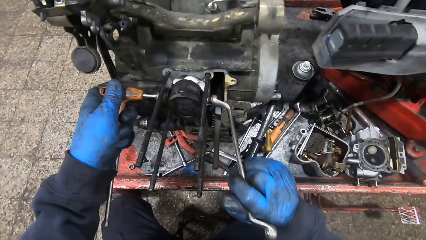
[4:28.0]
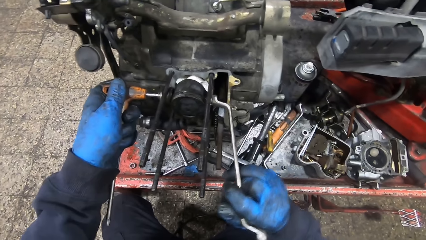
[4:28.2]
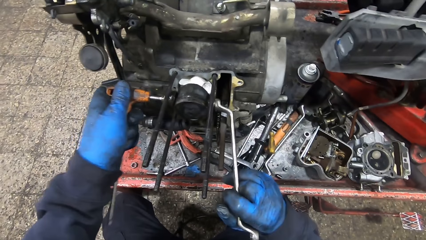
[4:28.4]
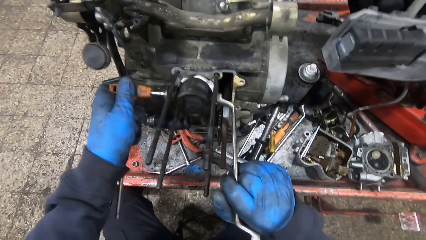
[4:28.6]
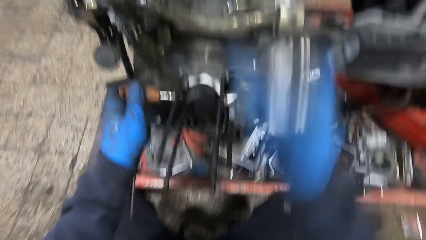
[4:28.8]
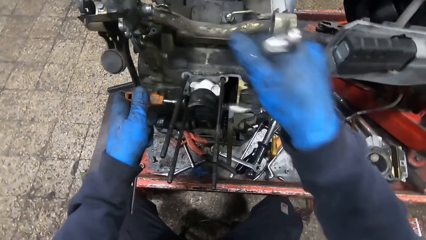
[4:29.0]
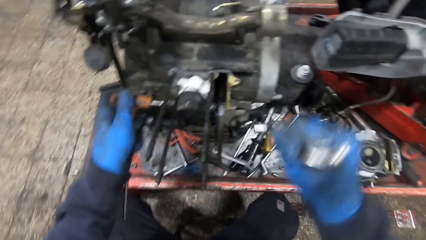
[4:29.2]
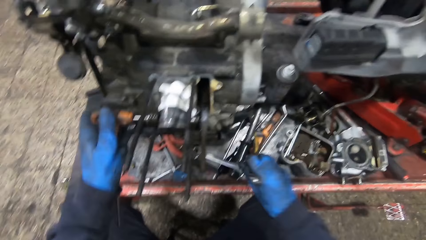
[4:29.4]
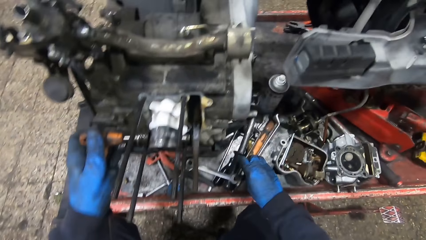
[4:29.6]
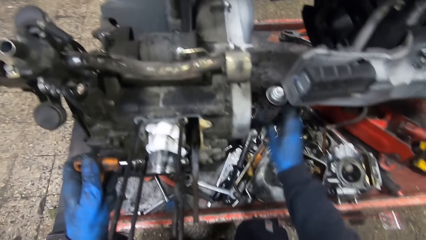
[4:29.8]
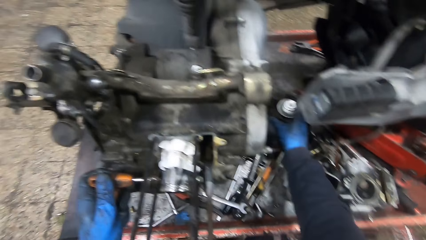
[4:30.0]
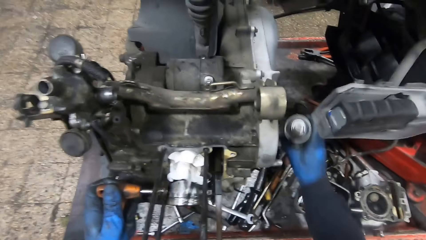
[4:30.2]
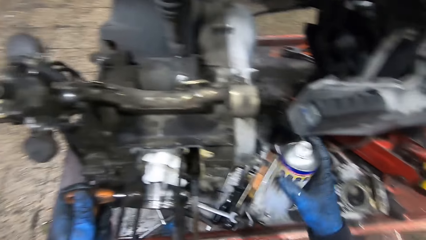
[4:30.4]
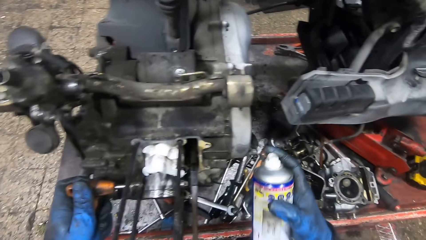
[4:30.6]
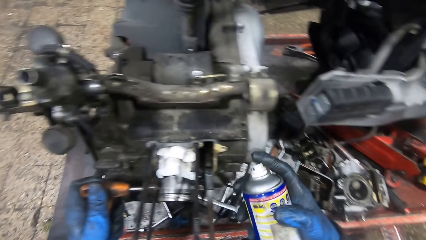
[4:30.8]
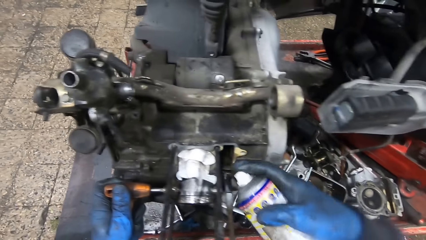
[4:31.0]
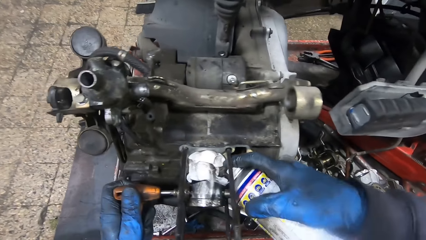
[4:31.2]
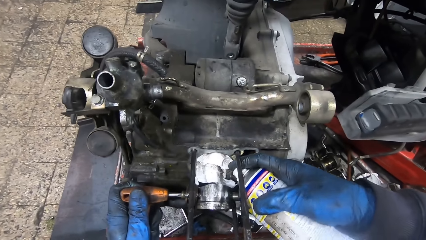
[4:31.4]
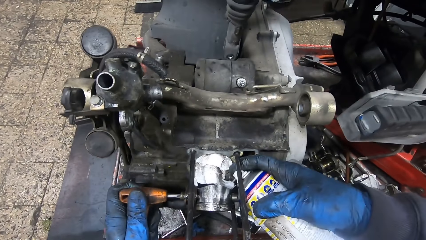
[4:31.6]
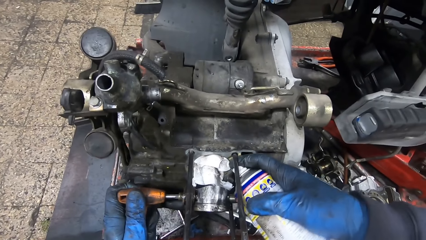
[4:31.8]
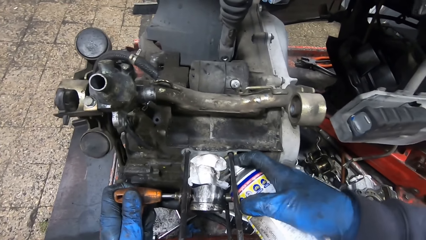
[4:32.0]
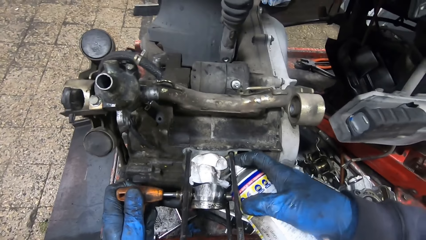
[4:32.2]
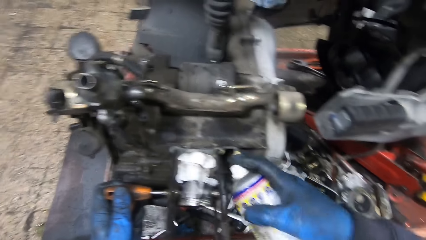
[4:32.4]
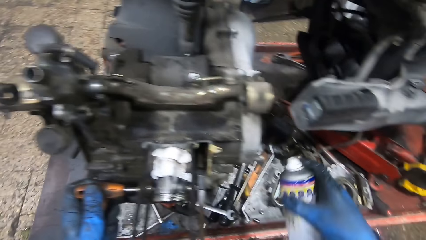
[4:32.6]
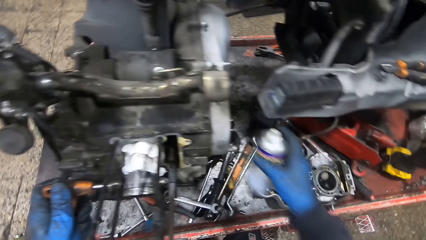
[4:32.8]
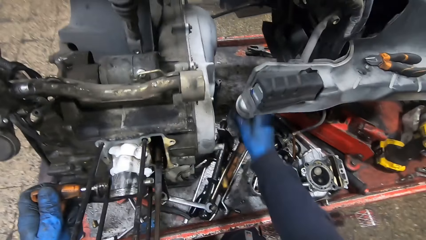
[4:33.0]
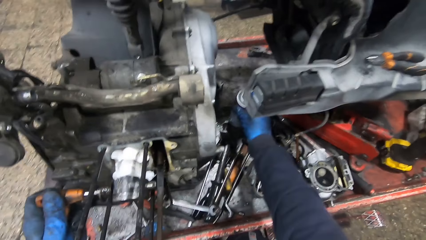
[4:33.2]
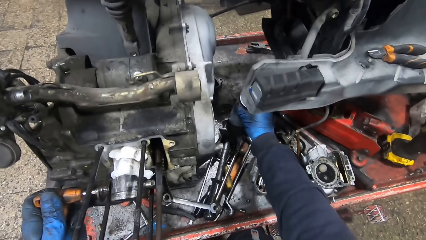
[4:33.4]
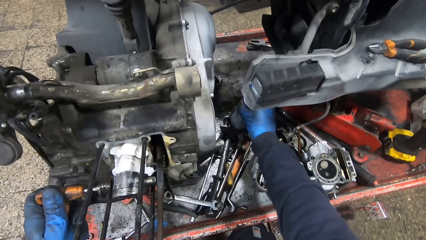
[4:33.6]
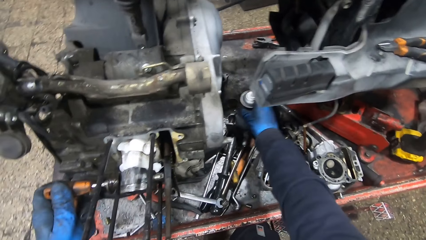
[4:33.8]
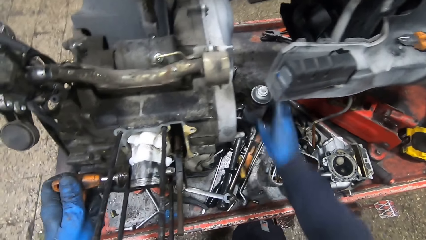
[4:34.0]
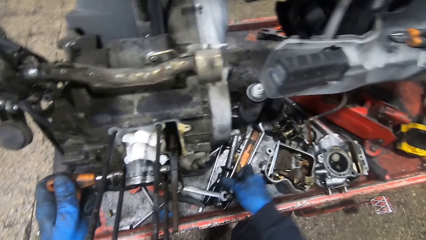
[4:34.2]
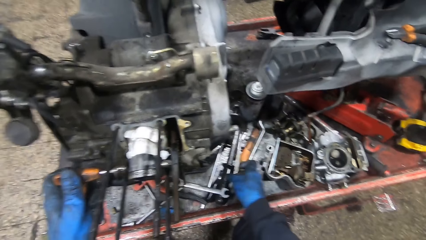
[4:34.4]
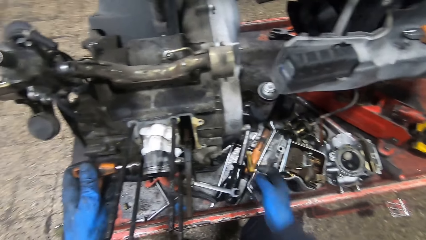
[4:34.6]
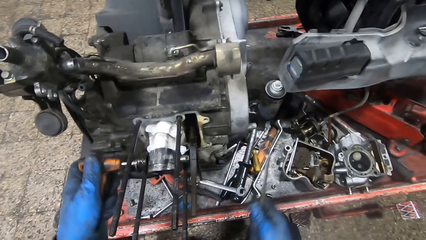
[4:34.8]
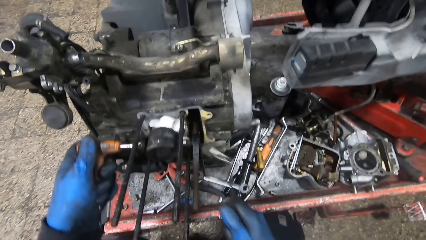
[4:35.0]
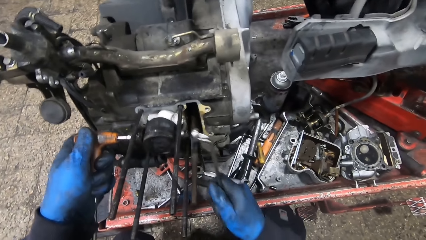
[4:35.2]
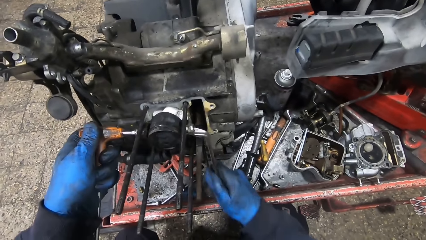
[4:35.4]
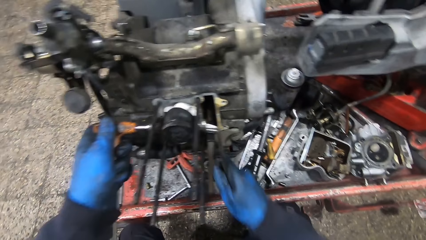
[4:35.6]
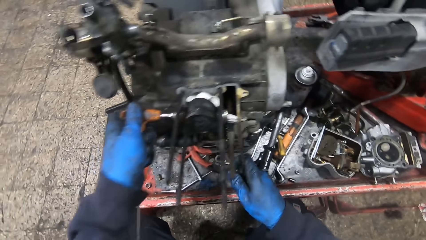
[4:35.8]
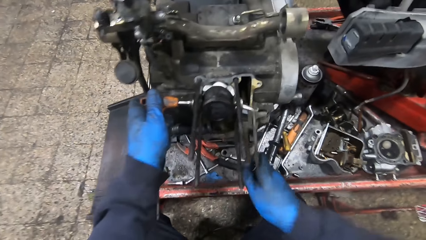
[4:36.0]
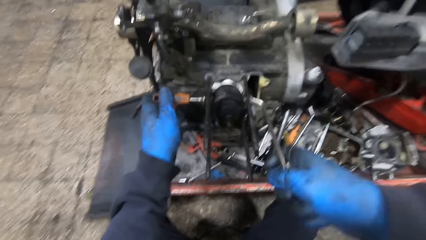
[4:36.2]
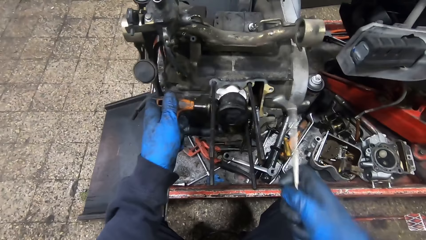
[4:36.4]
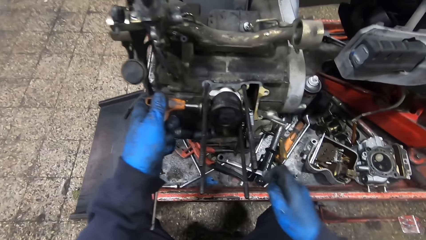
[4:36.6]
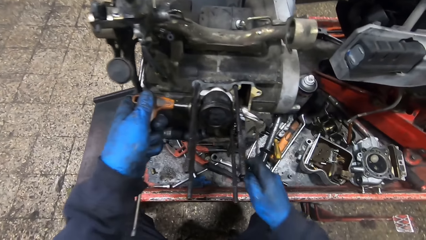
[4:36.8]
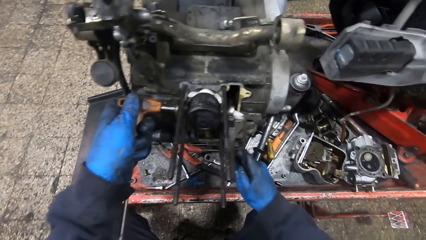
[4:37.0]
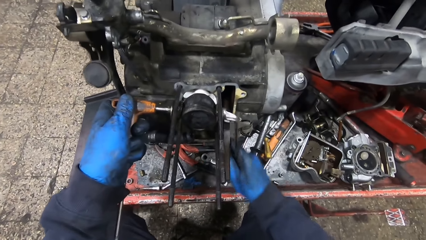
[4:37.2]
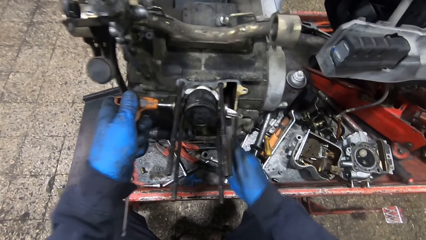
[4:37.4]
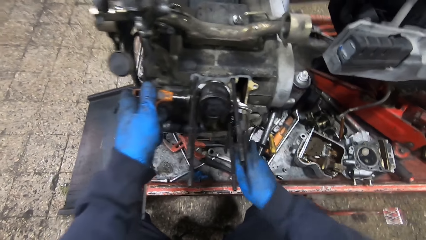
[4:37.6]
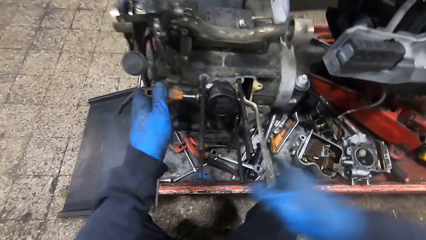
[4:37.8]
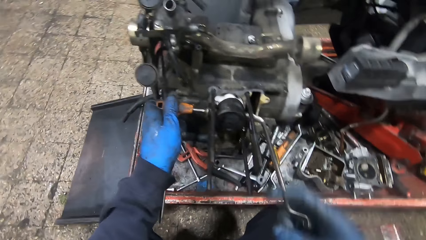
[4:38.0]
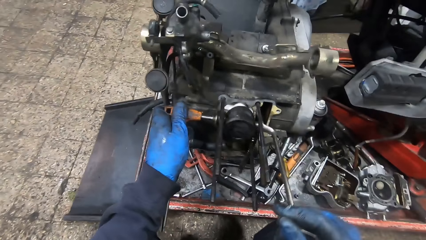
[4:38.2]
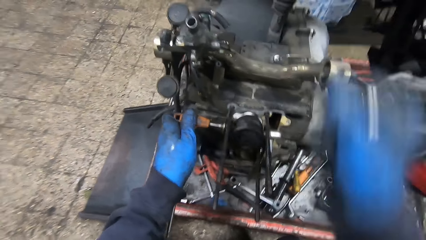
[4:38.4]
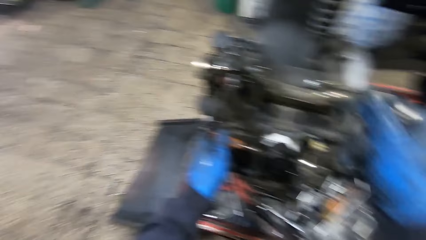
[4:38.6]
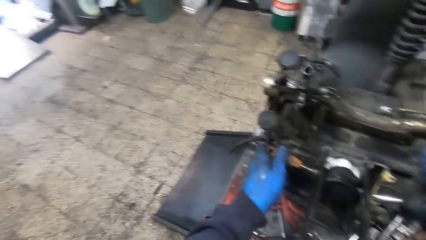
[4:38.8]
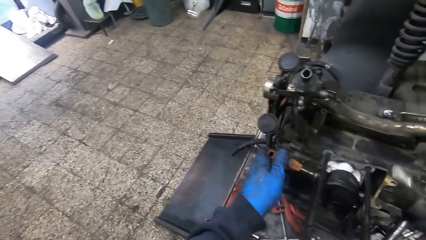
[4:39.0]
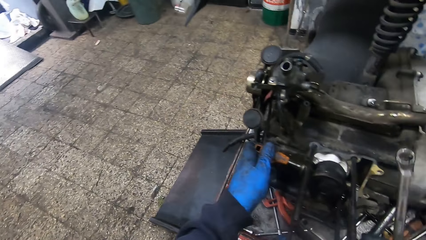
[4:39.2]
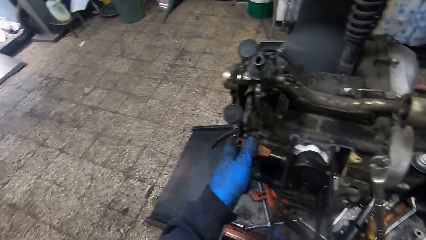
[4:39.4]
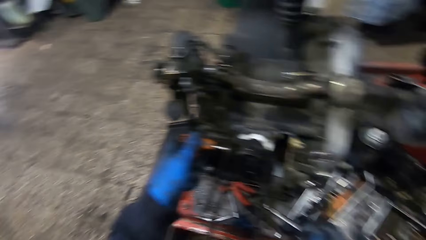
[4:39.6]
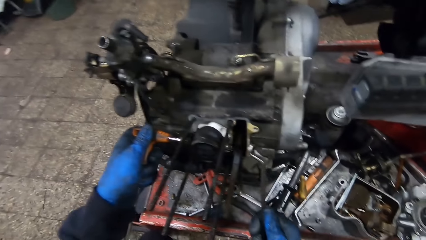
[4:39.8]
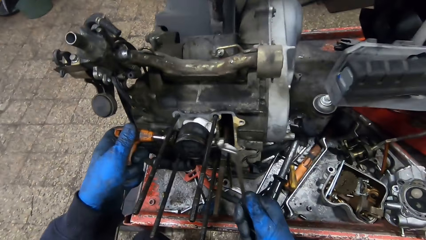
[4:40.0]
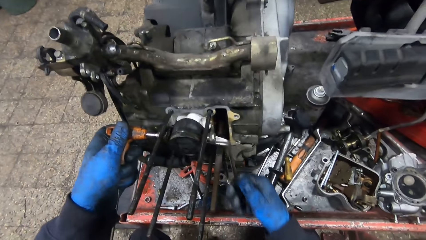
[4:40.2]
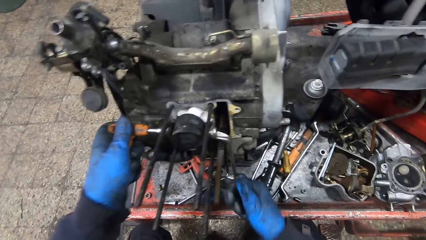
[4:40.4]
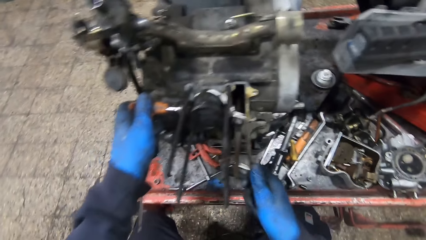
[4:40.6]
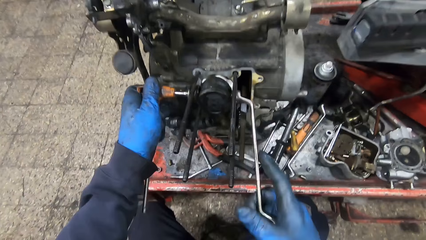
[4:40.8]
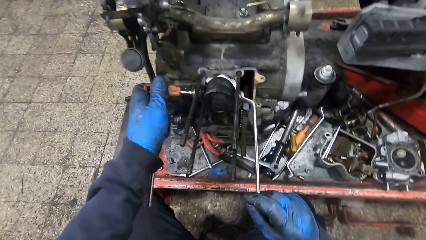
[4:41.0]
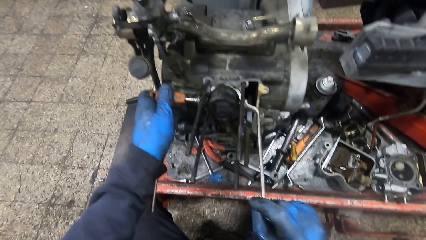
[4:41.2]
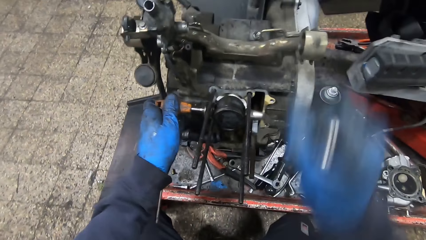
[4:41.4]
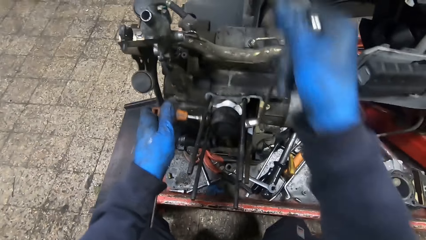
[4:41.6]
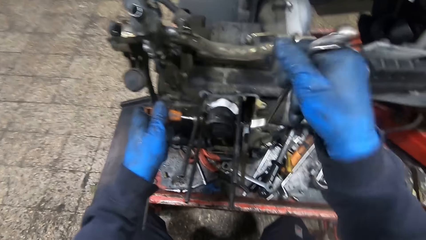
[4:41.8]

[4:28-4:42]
The camera wearer drops the spanner on the workbench with his right hand. He picks up a spray can with his right hand. He sprays the engine. He drops the spray can on the workbench. He picks up the spanner with his right hand. He turns the spanner in the engine. He adjusts the engine with a screwdriver and the spanner.

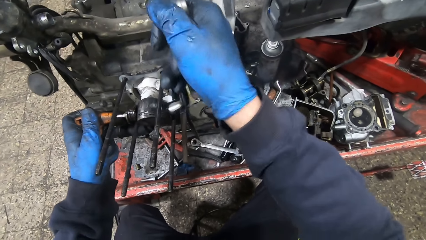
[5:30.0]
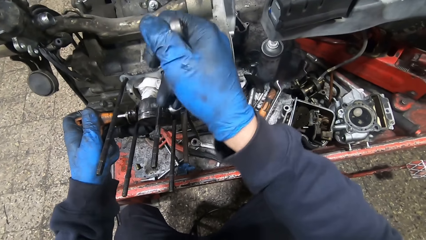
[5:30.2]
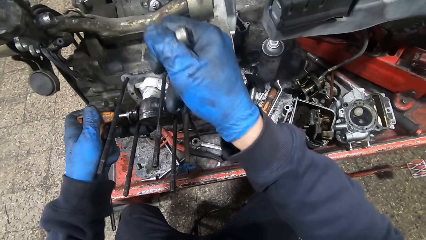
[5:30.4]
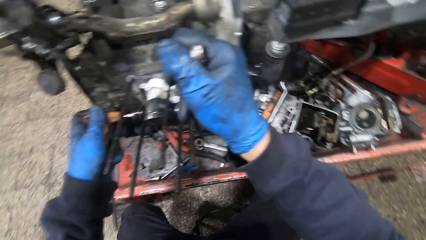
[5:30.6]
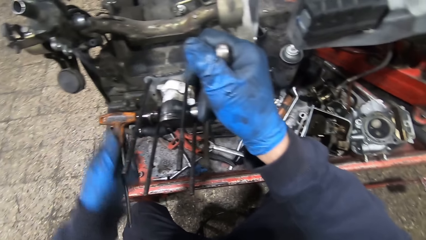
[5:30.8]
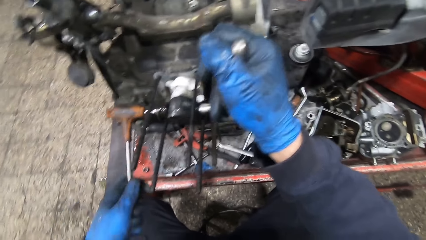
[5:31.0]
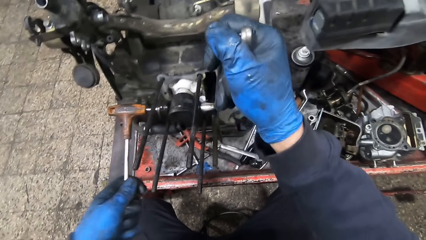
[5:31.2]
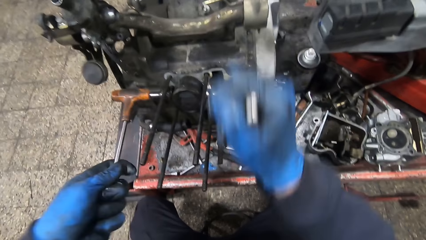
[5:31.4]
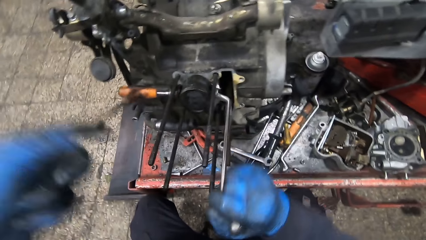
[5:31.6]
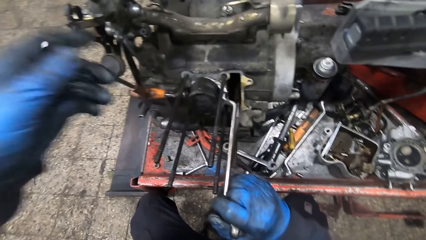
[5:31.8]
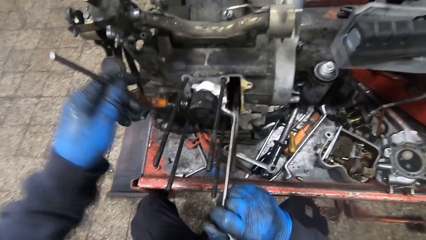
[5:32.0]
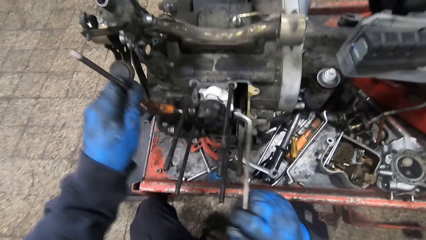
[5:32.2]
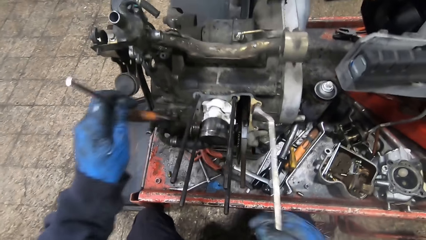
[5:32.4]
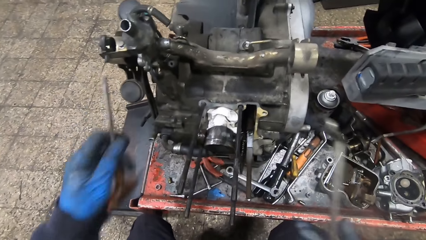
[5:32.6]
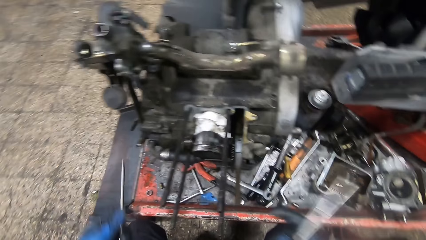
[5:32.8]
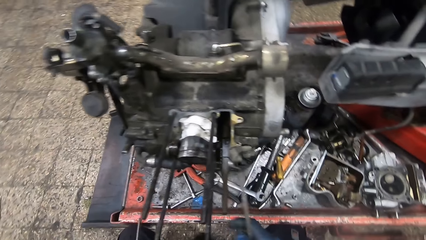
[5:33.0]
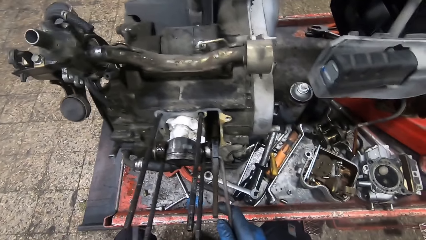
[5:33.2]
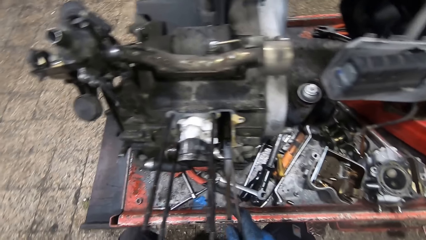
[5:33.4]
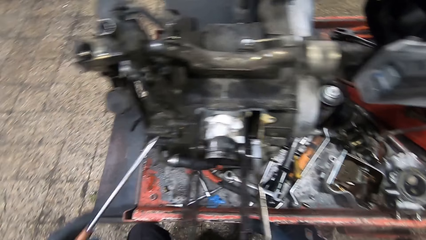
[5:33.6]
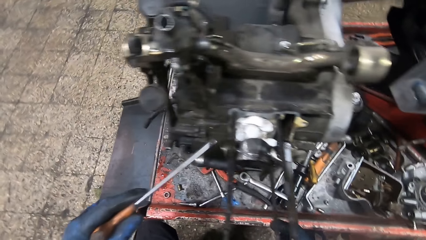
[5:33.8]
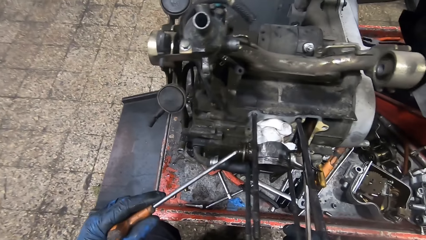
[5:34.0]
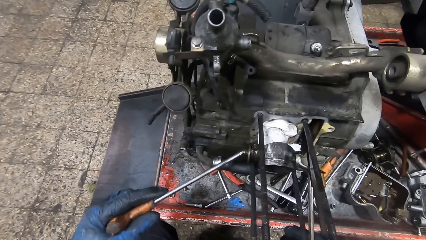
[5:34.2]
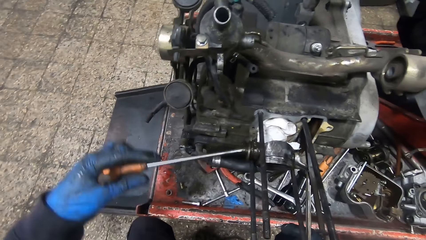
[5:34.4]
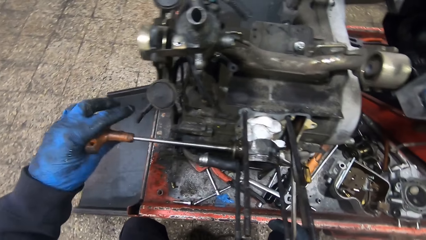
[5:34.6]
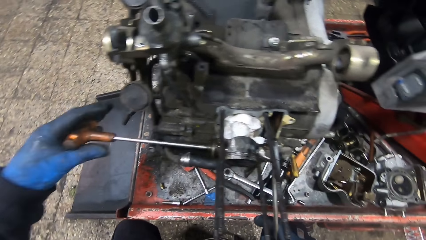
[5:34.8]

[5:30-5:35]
The camera wearer removes the T wrench and ring spanner from the engine. He fixes the ring spanner on a screw with his right hand on the engine.
